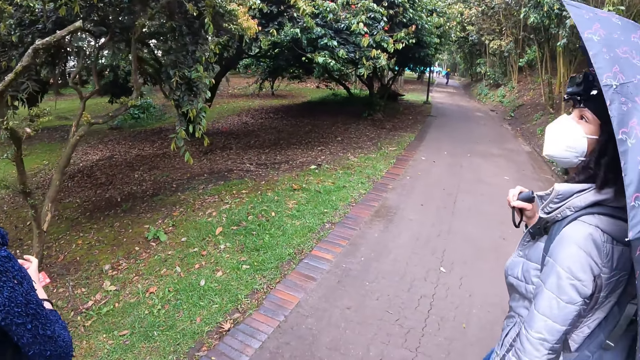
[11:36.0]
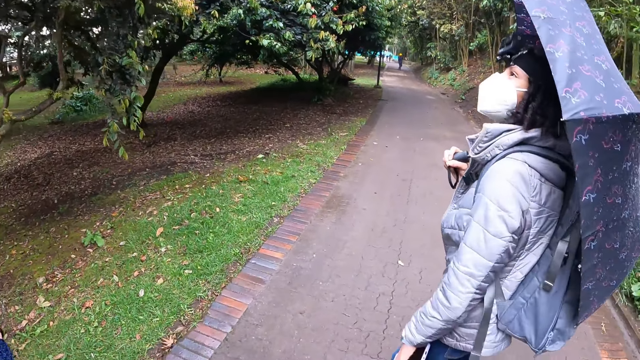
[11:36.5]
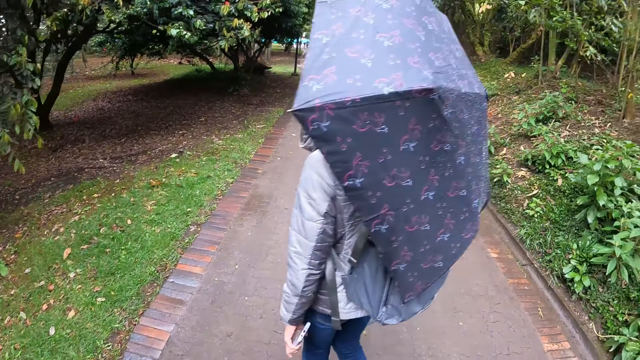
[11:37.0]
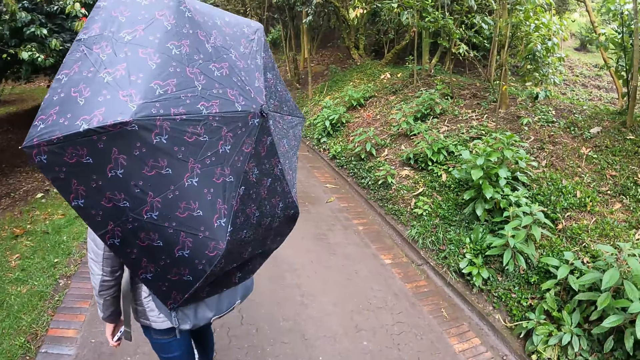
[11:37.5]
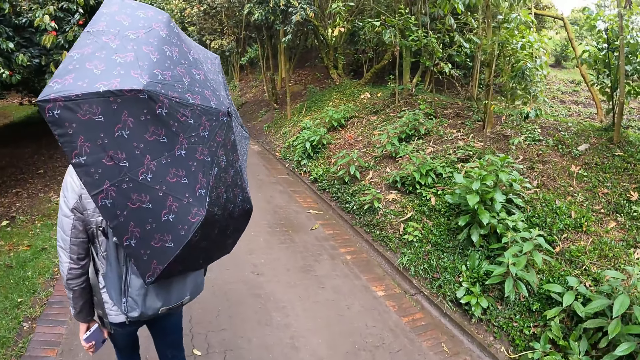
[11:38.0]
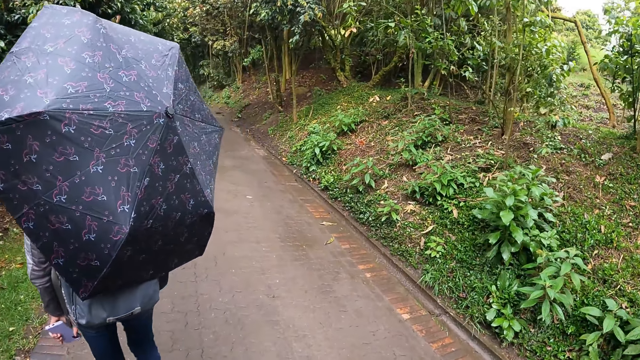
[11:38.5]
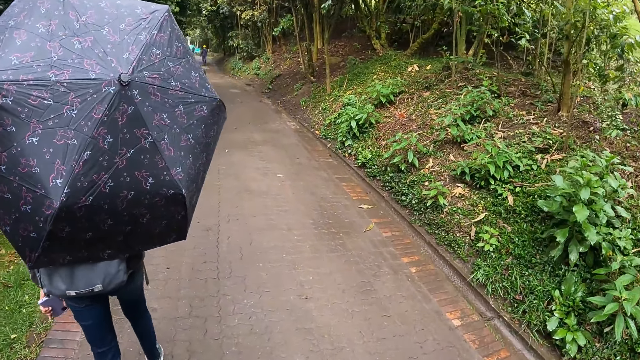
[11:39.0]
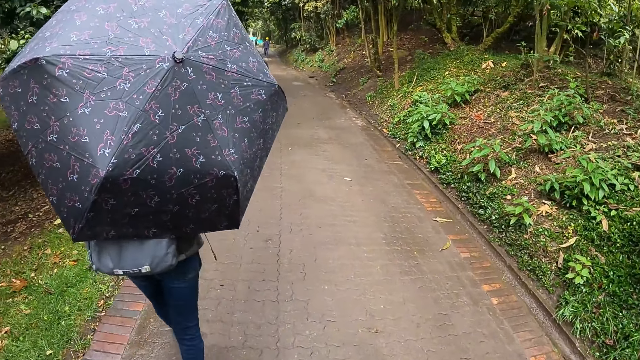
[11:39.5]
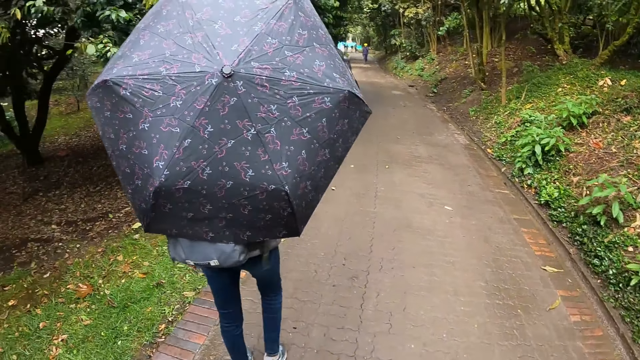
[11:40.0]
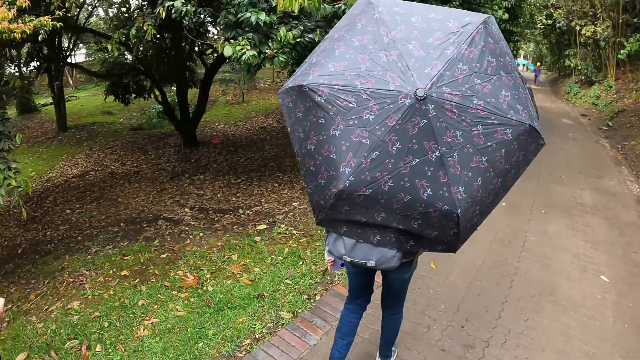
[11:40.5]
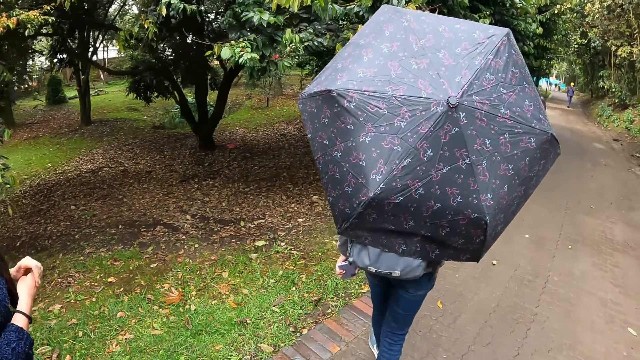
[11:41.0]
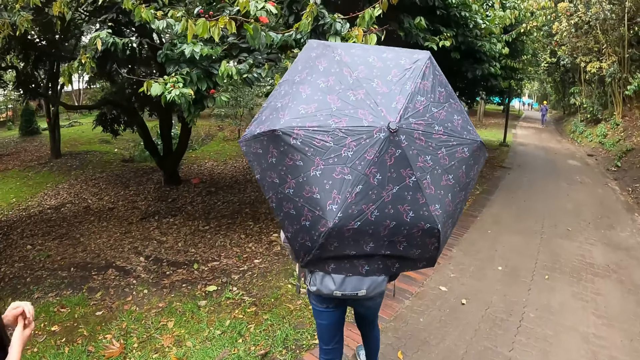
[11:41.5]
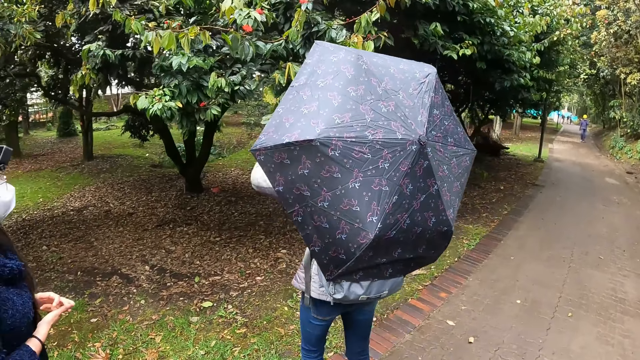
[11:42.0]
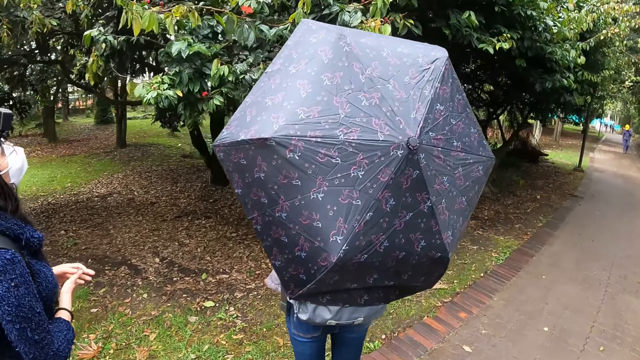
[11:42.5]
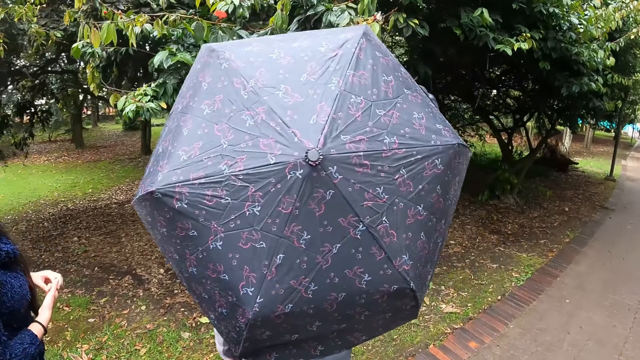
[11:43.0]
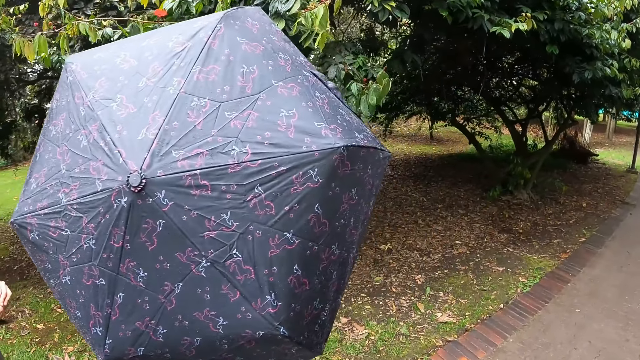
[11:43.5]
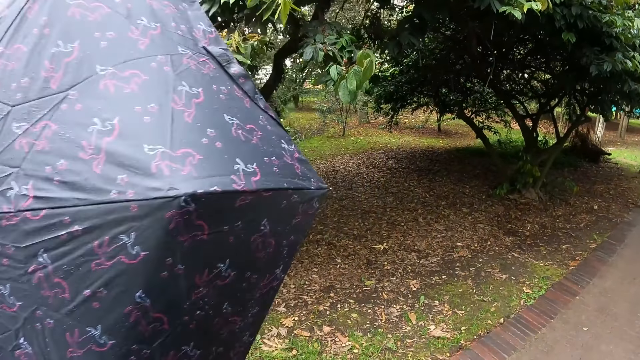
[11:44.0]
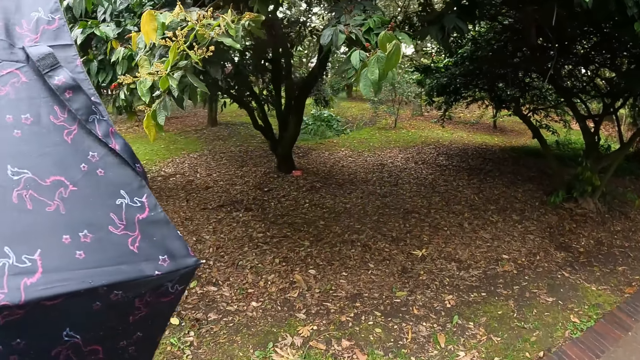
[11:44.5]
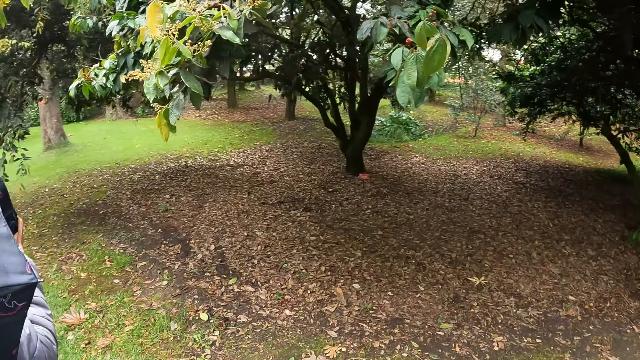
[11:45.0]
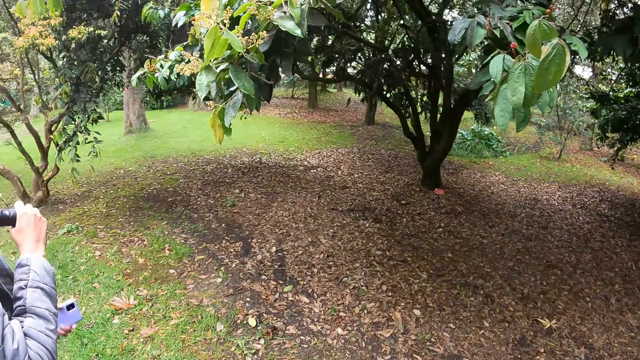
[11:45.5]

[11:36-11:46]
A man points at the plants.

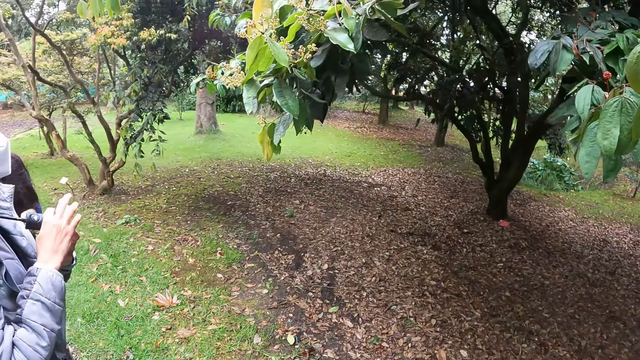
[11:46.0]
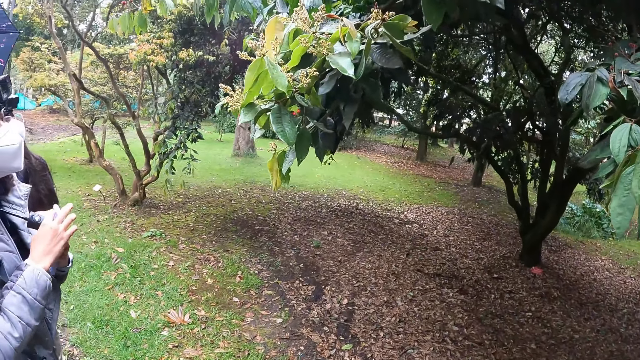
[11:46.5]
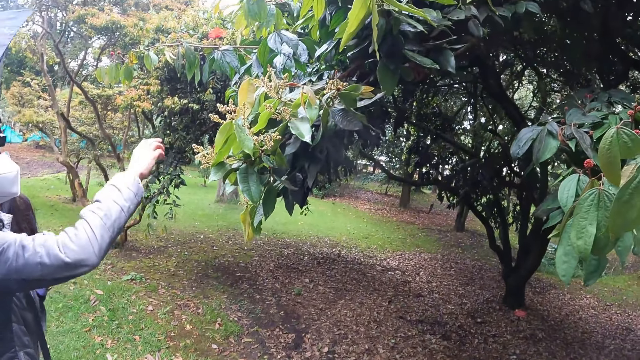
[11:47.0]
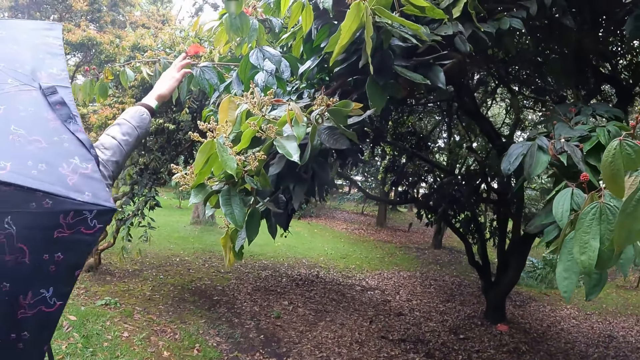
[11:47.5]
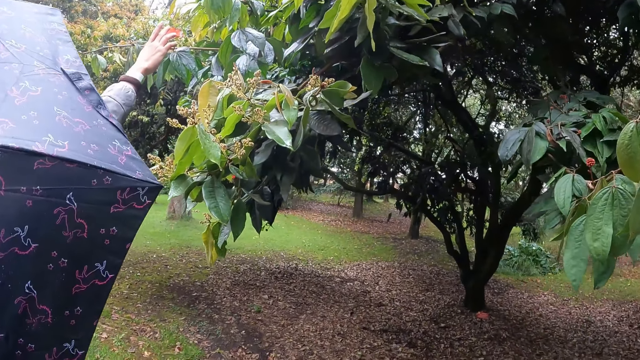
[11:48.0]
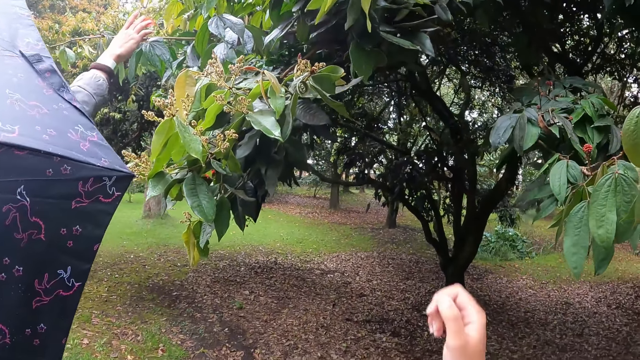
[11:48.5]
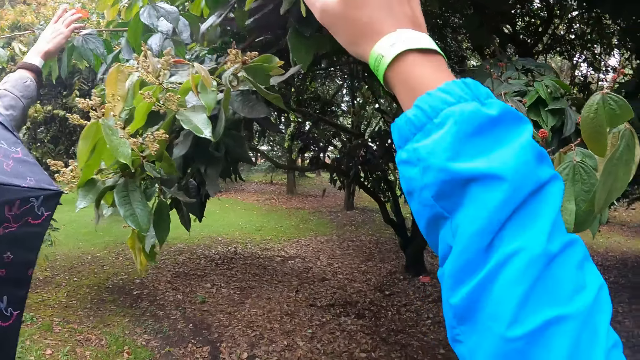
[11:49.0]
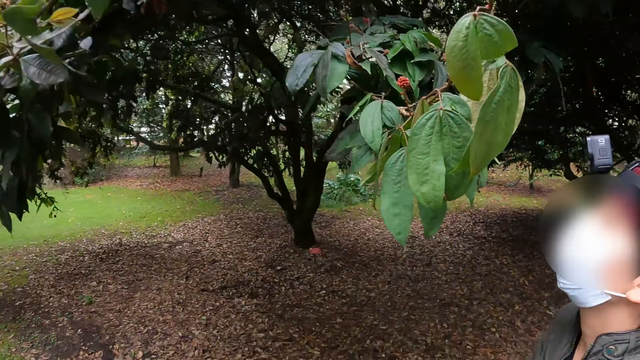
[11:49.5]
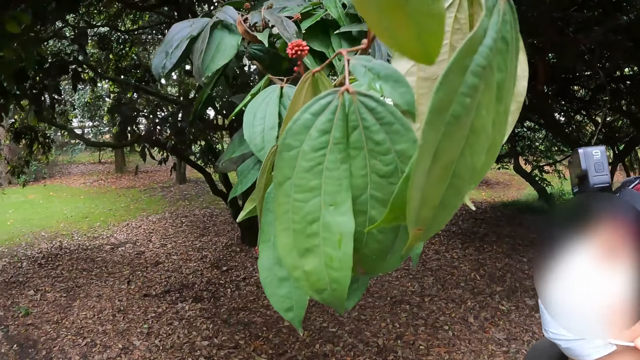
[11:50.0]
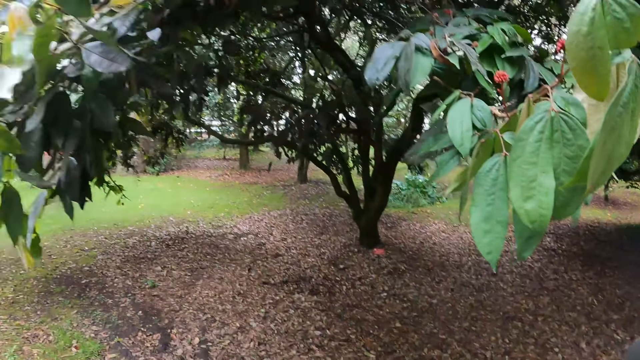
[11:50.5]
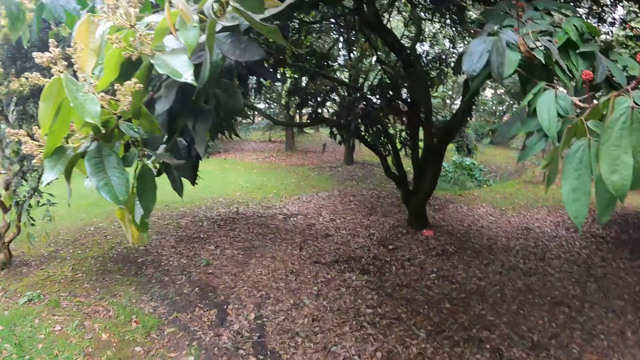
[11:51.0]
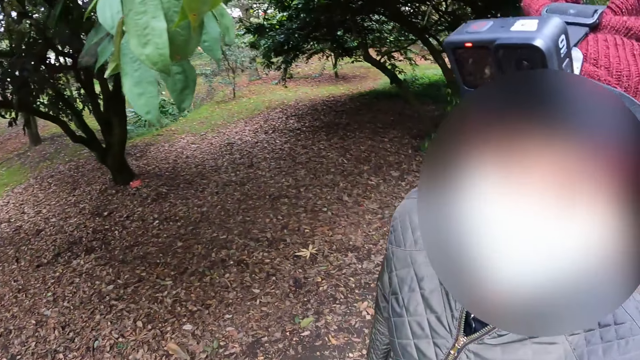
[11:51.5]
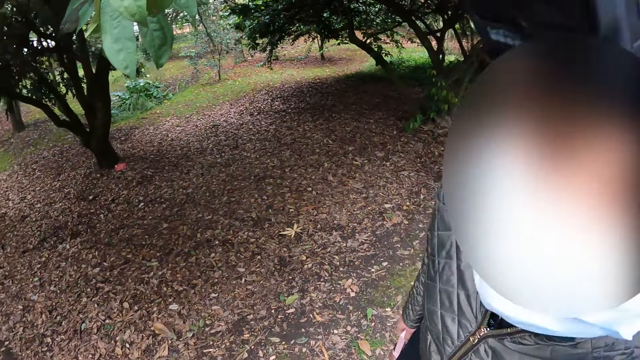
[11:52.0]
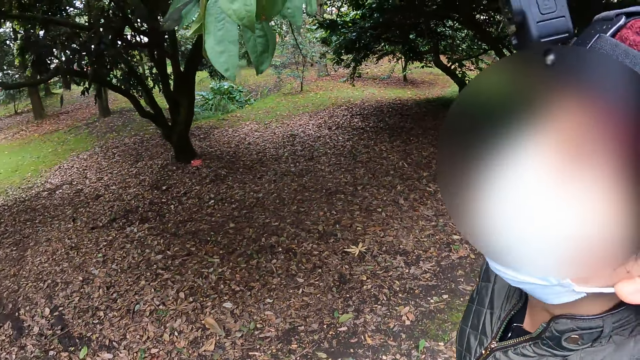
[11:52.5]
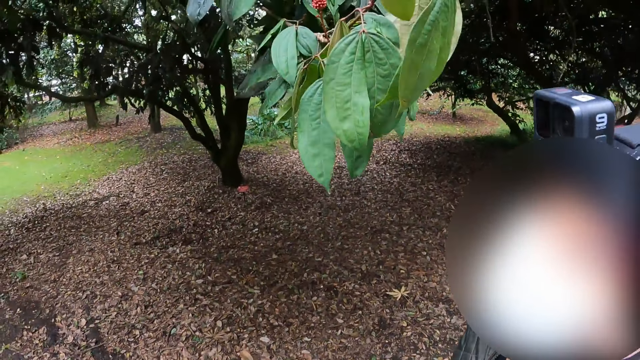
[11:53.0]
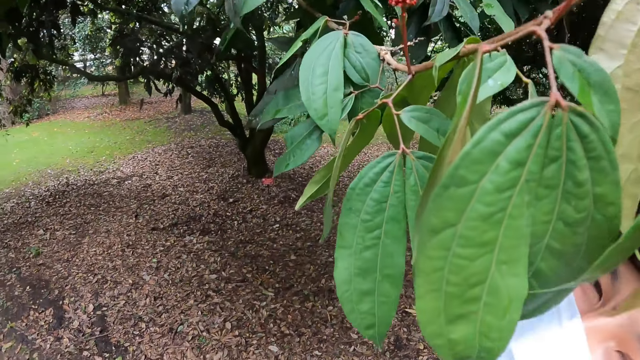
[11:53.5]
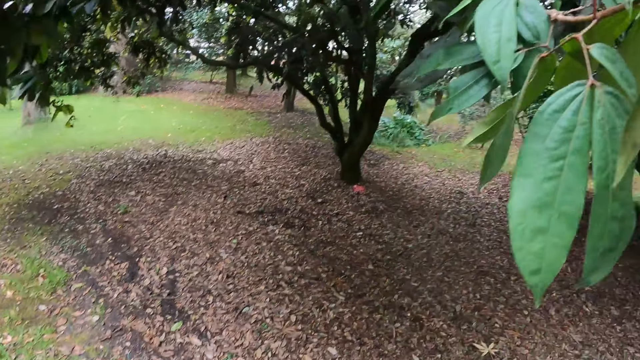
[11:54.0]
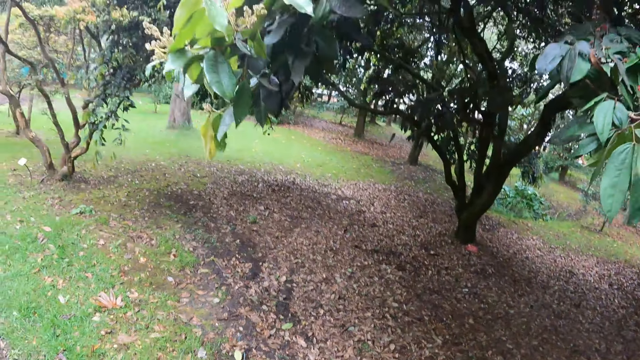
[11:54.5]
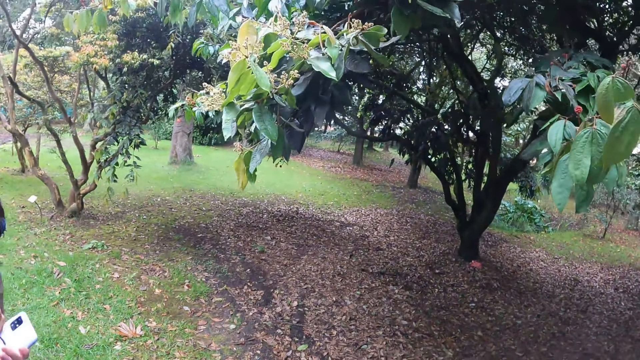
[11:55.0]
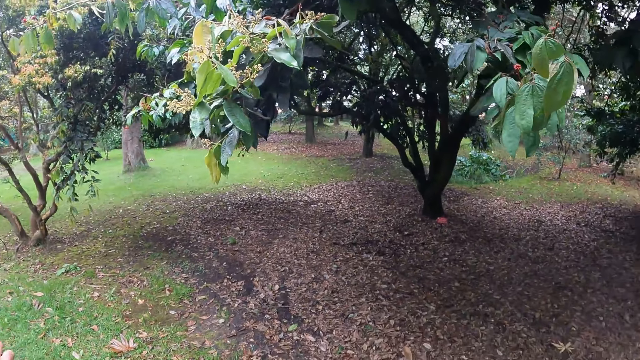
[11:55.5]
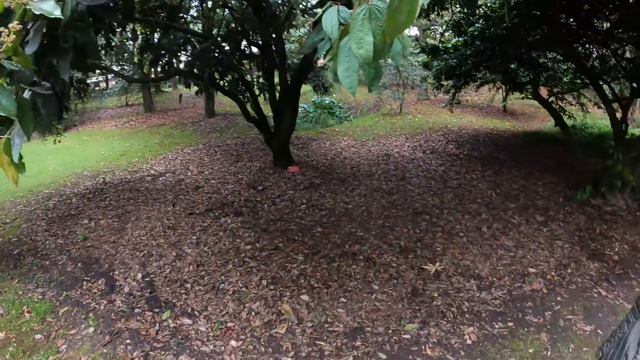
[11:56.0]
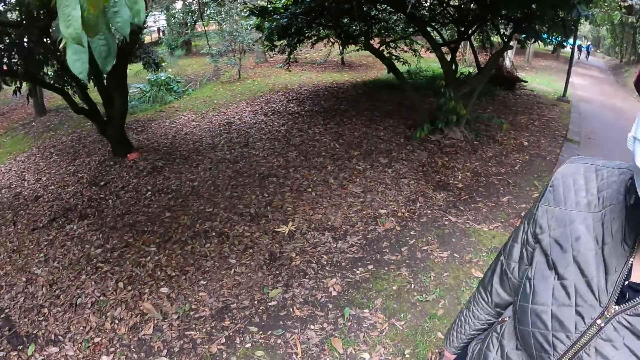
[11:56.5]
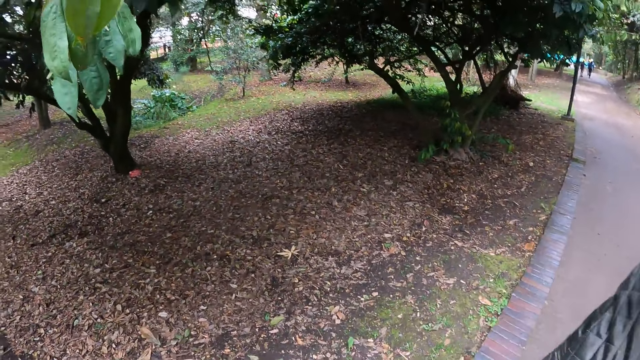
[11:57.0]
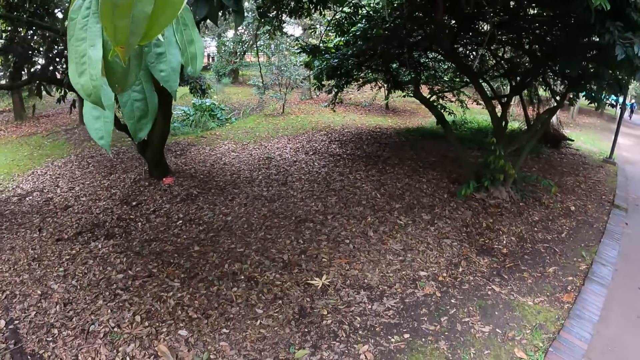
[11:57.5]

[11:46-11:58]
A woman stretches her right hand towards a tree. A man touches the flowers. The camera wearer interacts with another woman. They stare at another man.
